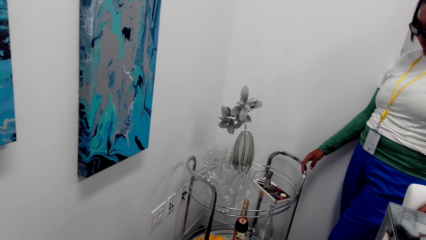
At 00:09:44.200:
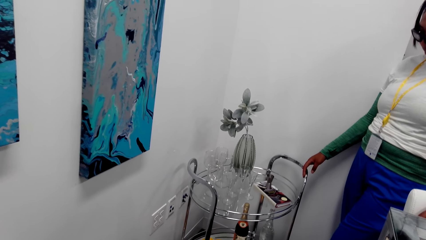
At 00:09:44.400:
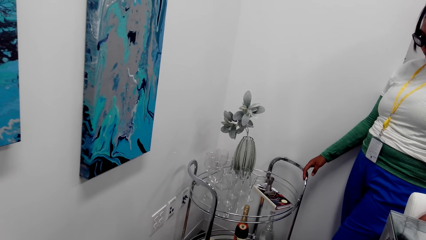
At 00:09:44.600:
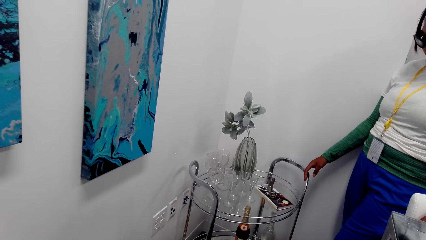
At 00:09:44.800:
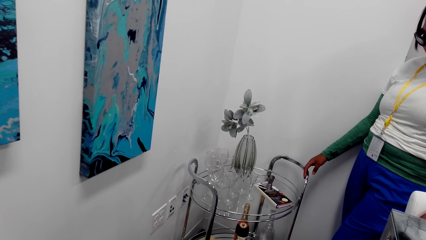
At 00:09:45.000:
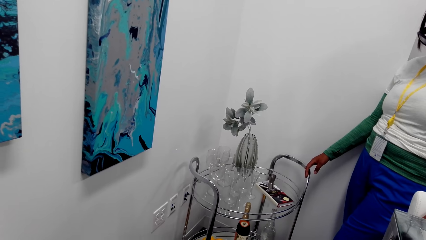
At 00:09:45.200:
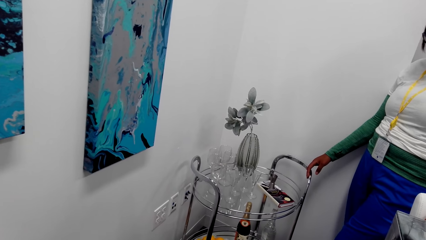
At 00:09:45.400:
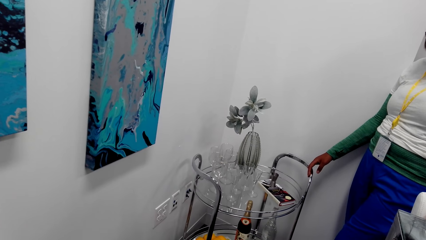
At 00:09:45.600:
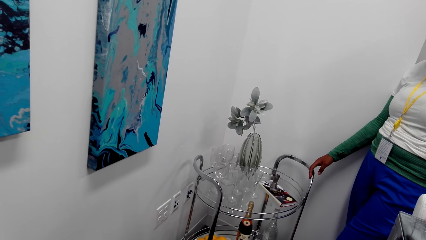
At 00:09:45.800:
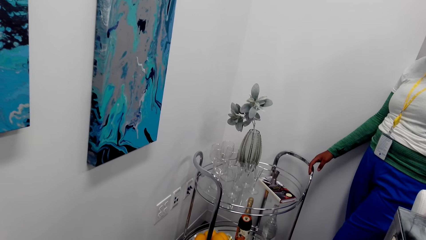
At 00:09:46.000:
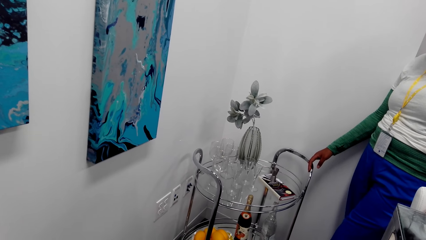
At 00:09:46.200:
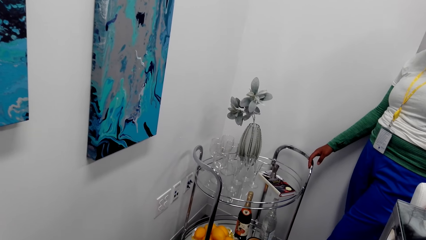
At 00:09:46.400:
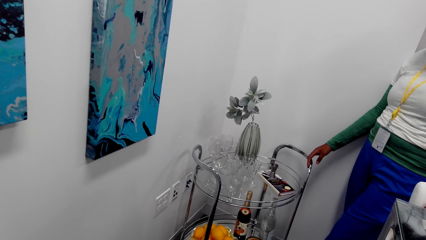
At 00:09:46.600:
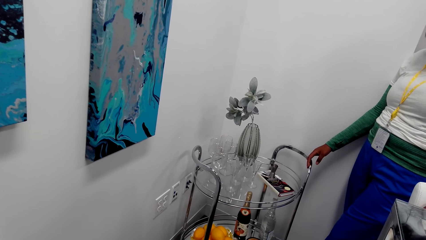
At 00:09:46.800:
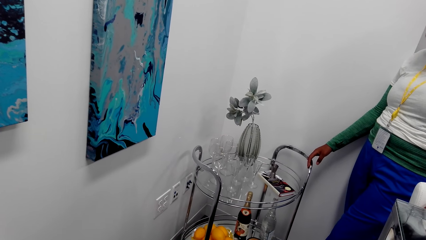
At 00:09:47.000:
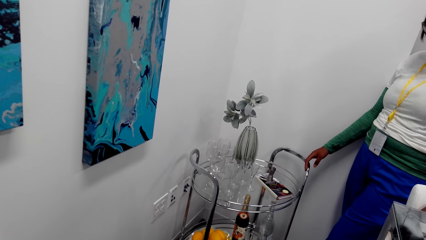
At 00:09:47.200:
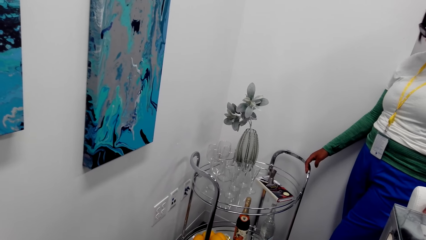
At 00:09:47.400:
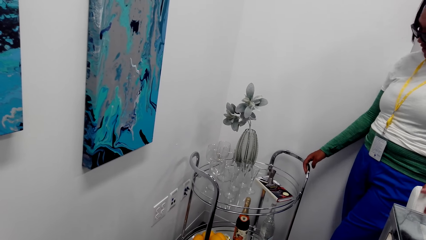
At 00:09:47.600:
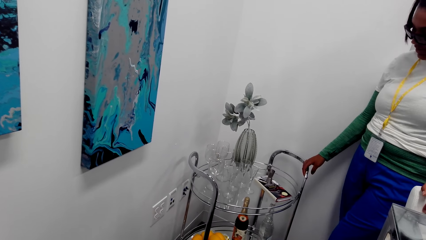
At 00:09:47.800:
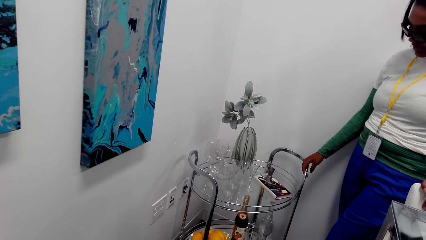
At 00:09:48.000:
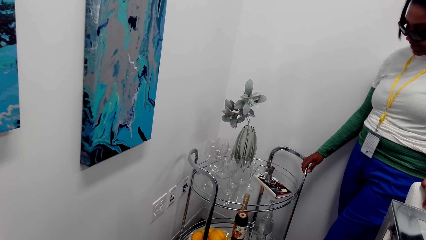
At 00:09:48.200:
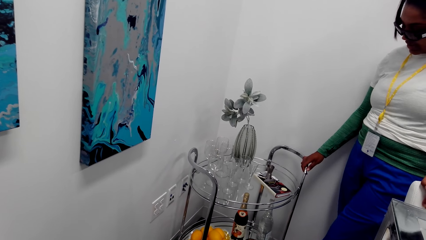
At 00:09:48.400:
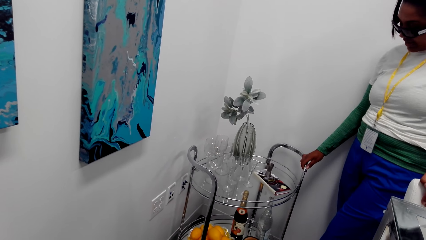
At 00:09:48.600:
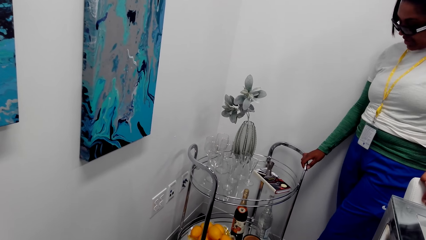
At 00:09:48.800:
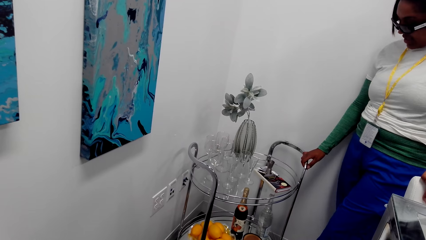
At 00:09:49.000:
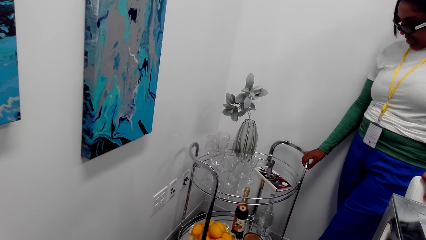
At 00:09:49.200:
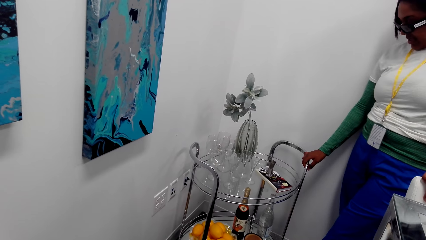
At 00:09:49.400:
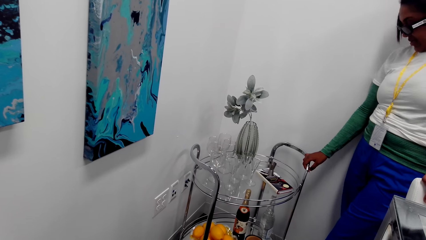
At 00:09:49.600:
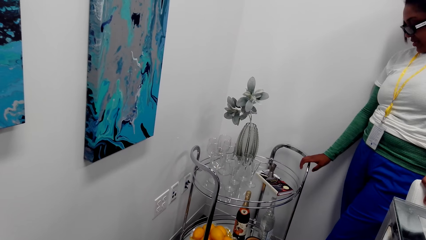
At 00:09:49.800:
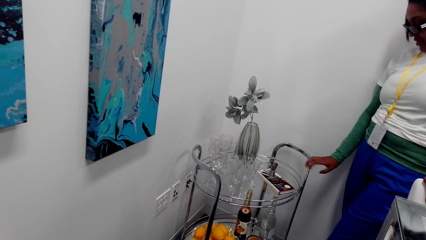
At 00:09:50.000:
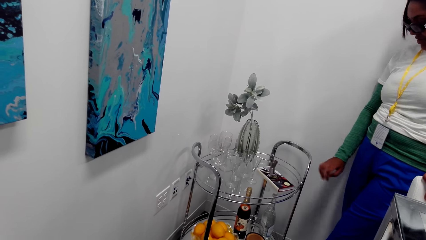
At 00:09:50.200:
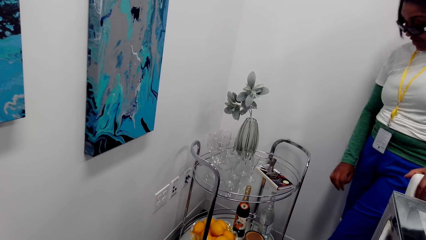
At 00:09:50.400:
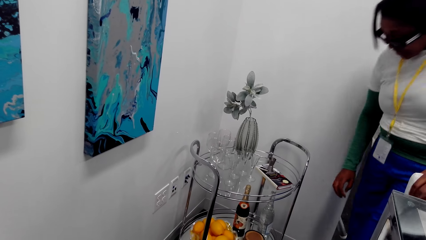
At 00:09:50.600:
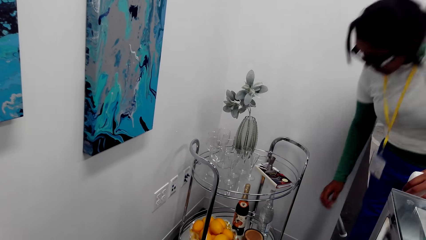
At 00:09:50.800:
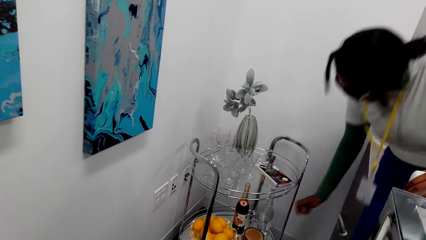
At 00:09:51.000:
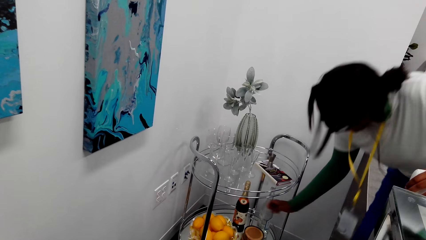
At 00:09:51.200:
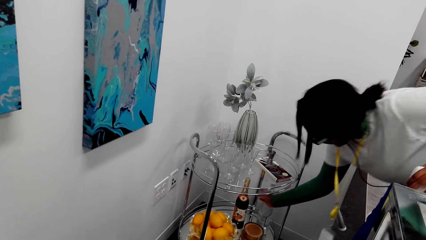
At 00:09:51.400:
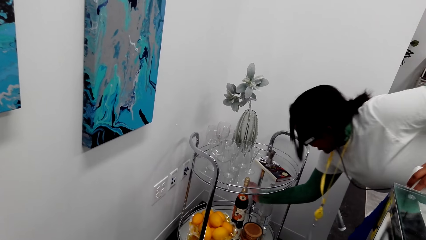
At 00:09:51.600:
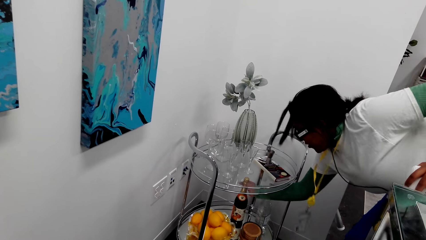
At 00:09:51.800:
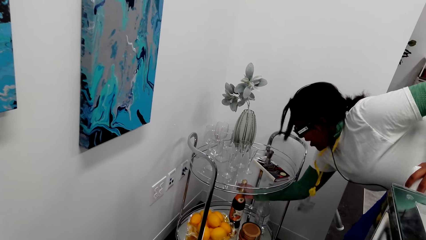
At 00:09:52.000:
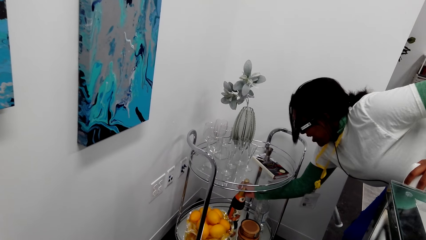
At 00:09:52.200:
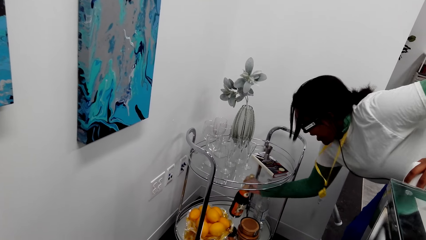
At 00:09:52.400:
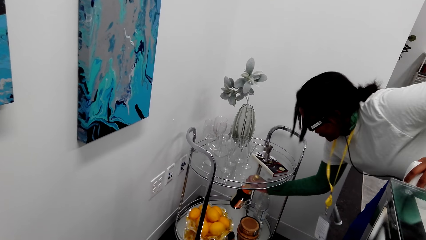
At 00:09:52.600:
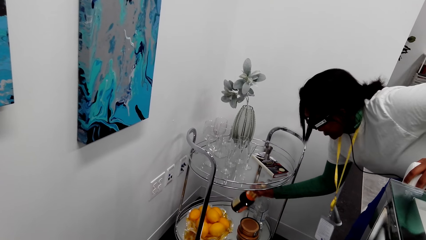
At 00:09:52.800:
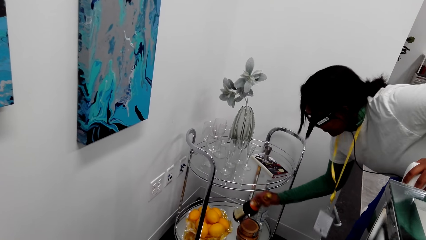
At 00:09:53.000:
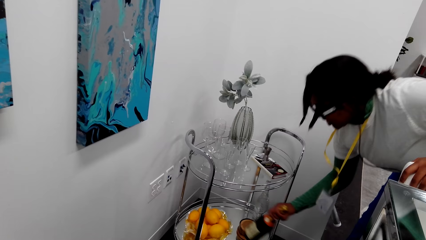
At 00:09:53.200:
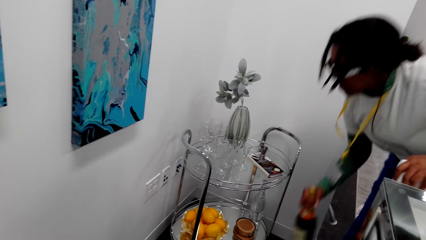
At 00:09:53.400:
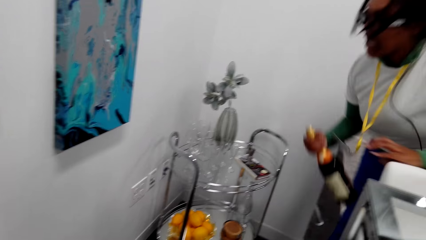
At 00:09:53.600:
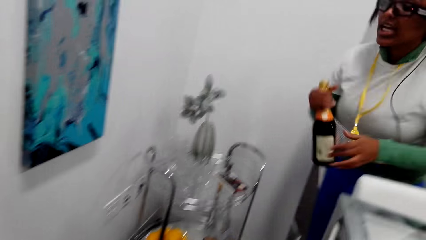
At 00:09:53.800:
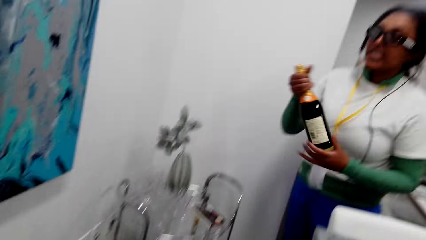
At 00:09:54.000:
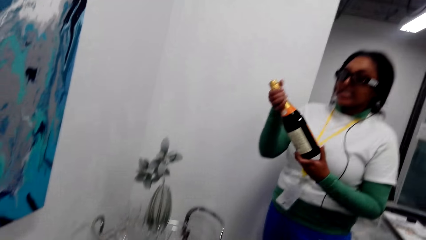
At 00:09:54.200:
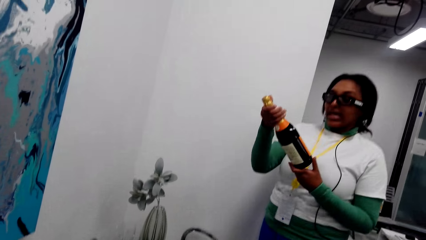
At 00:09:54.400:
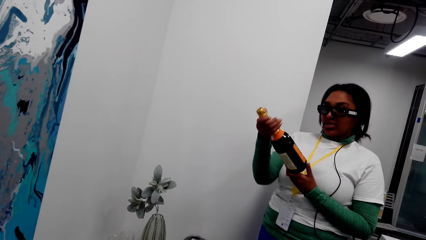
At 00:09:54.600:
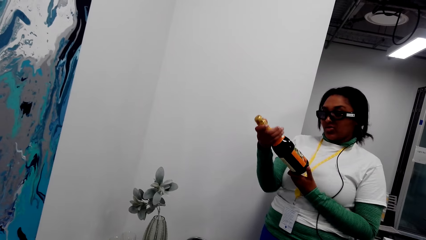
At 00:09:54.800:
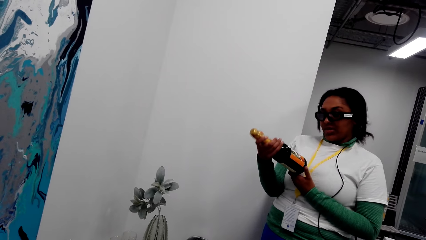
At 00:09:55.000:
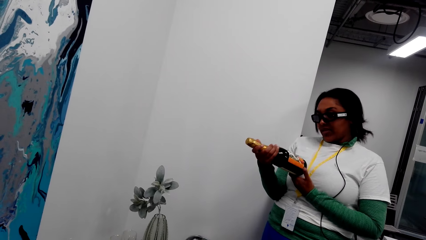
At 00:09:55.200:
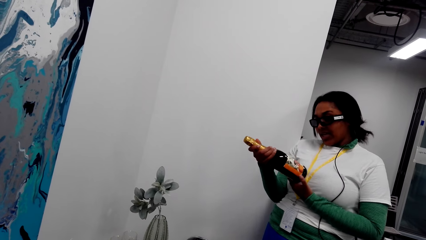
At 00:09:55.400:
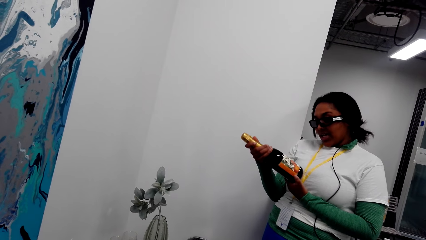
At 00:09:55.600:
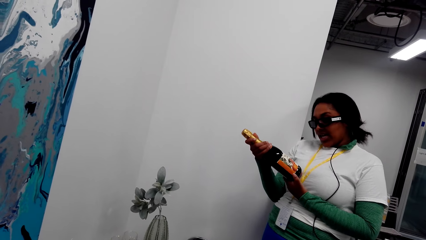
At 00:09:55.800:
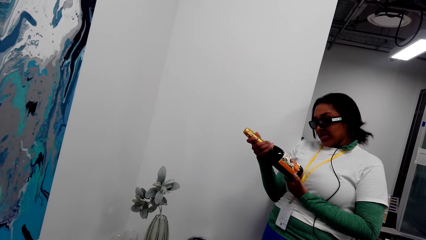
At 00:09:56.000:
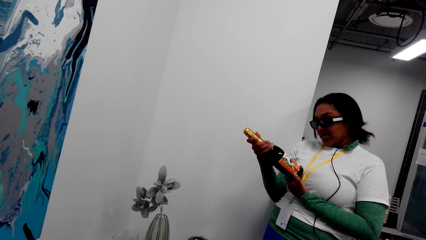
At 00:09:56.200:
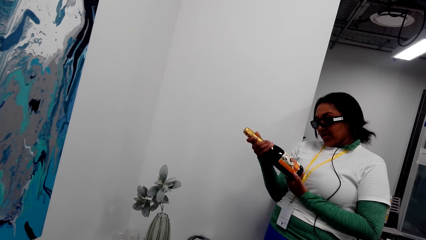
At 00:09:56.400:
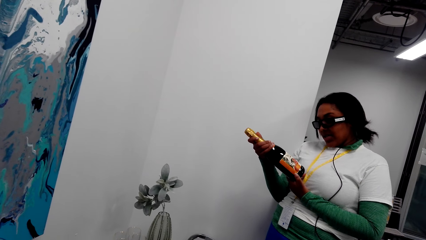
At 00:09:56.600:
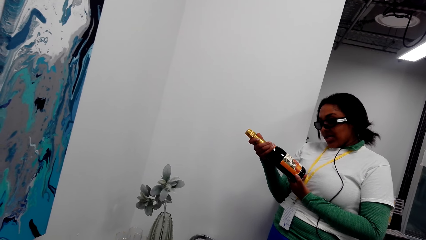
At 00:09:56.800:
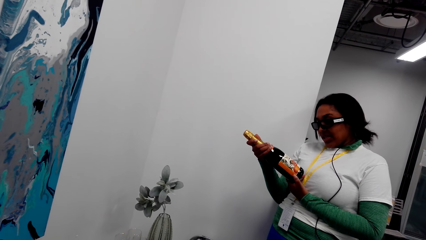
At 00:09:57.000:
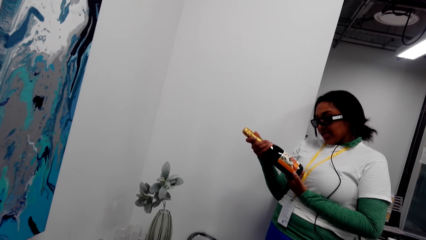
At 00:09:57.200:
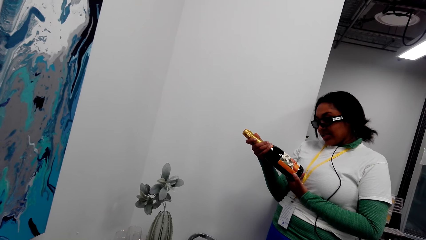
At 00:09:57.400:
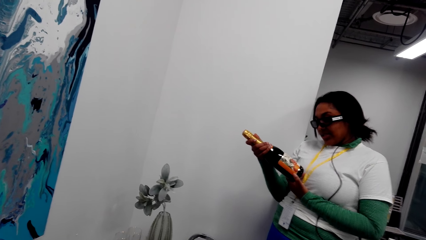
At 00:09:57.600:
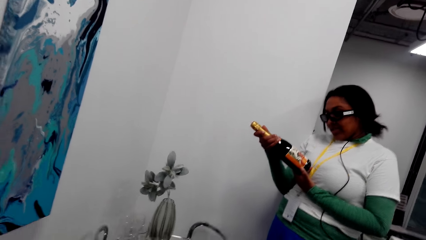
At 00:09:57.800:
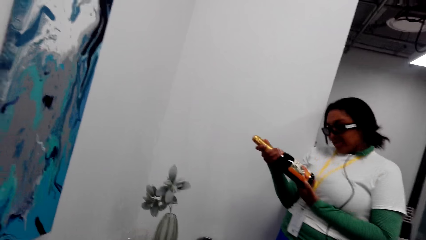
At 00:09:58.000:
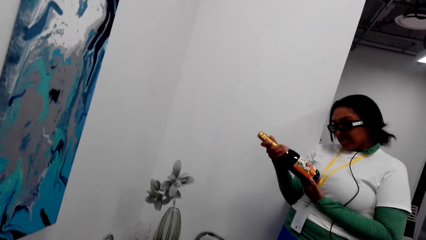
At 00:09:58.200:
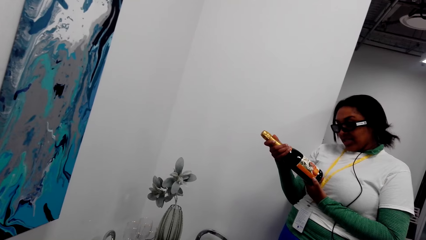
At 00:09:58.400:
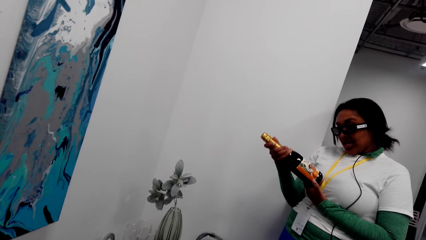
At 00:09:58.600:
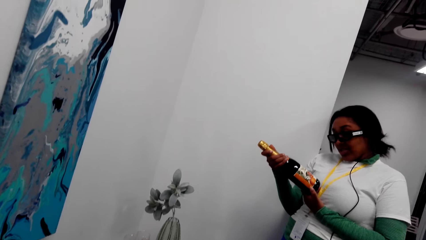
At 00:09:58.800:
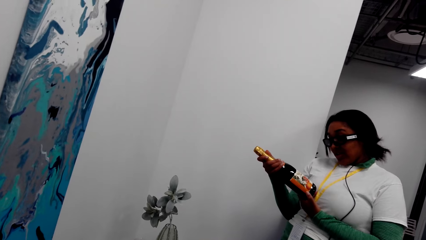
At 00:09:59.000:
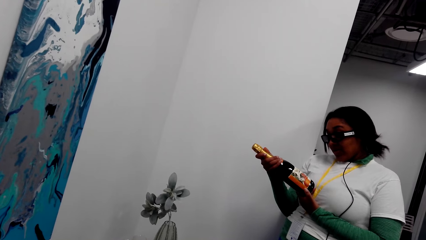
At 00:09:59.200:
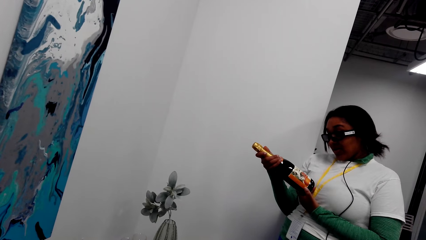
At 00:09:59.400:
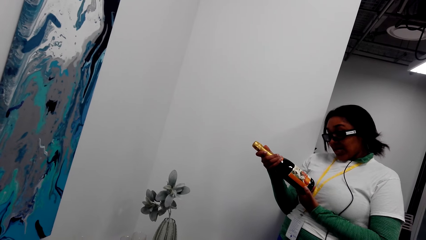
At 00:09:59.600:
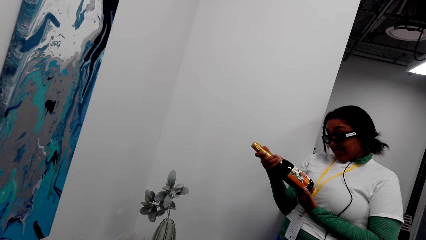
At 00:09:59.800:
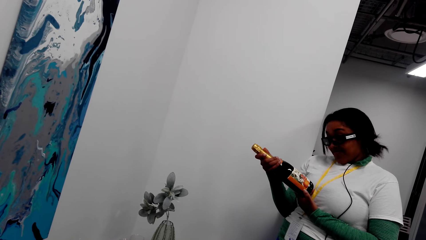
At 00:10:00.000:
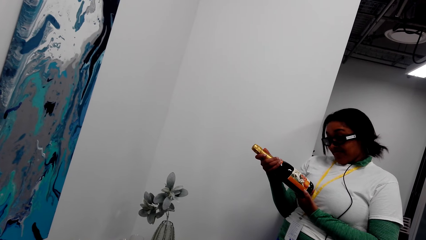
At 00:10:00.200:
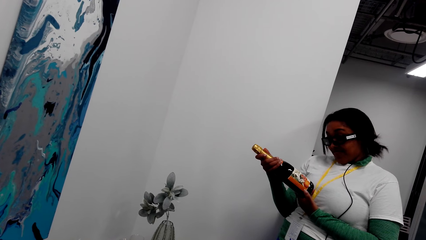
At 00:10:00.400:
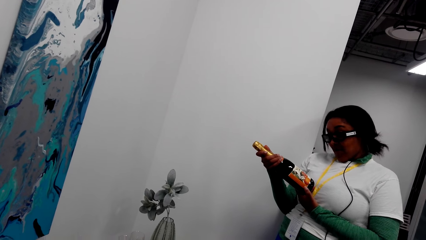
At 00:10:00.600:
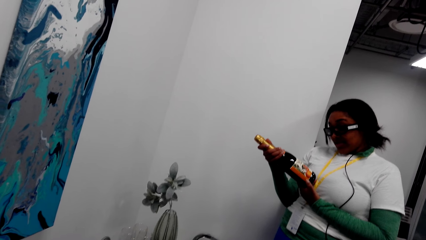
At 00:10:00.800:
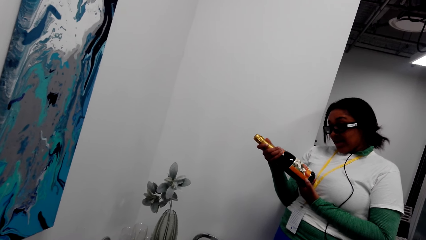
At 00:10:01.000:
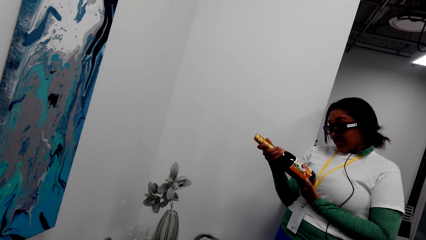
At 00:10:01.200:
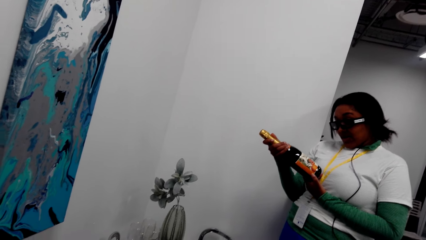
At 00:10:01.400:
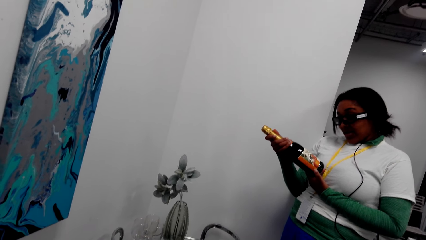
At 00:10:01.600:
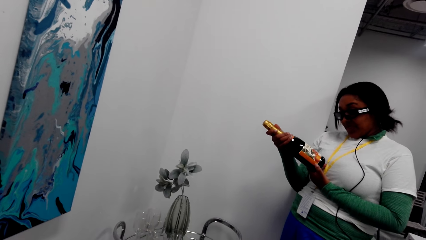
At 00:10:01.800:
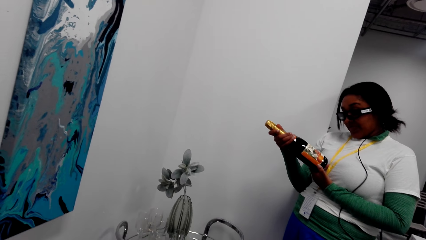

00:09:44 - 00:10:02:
The camera wearer turns around the room. A woman picks up the wine bottle. She holds the wine bottle and looks at the bottle of wine.
